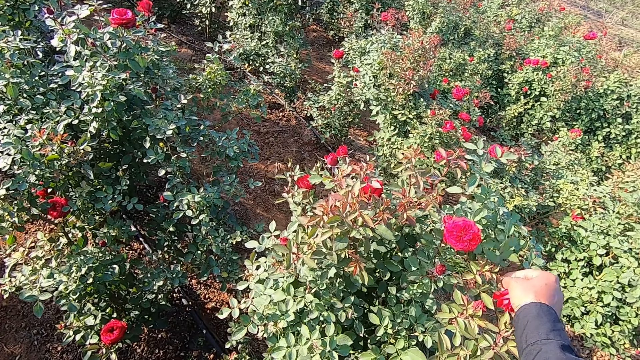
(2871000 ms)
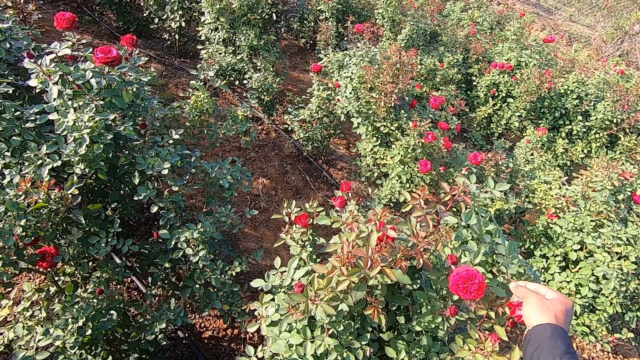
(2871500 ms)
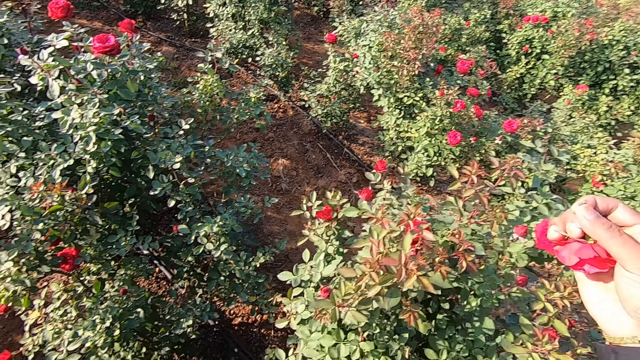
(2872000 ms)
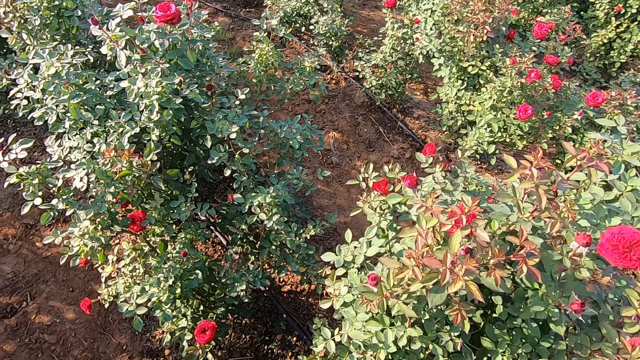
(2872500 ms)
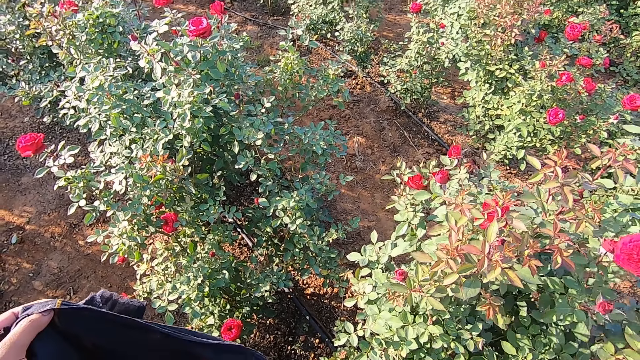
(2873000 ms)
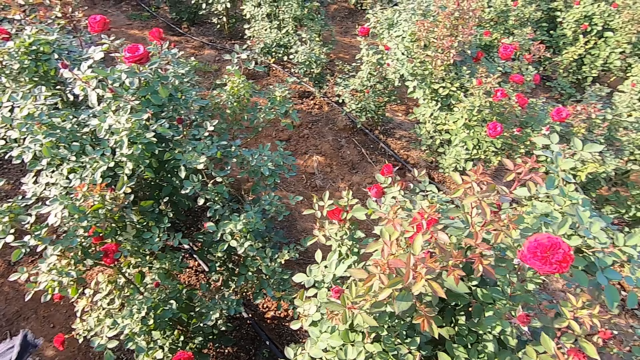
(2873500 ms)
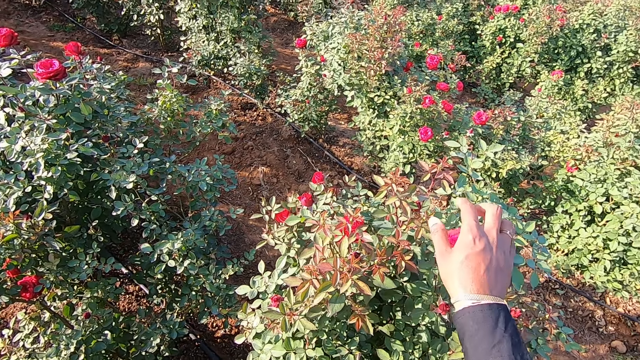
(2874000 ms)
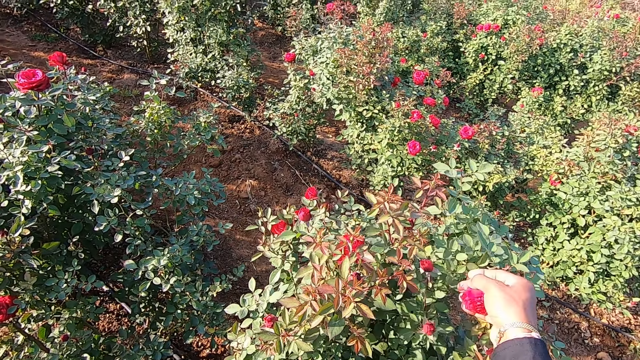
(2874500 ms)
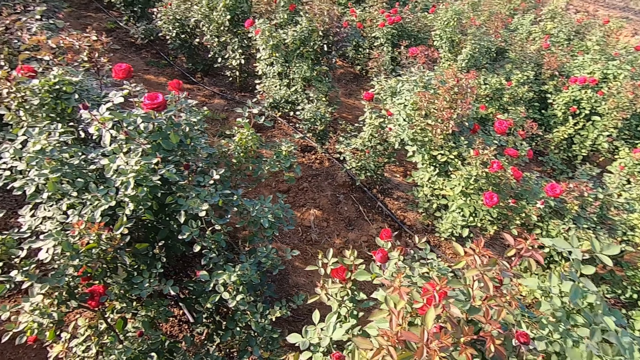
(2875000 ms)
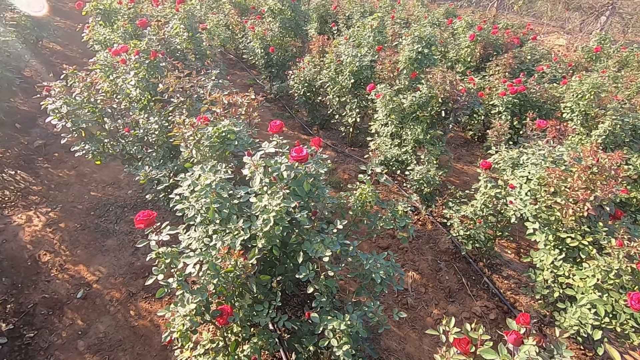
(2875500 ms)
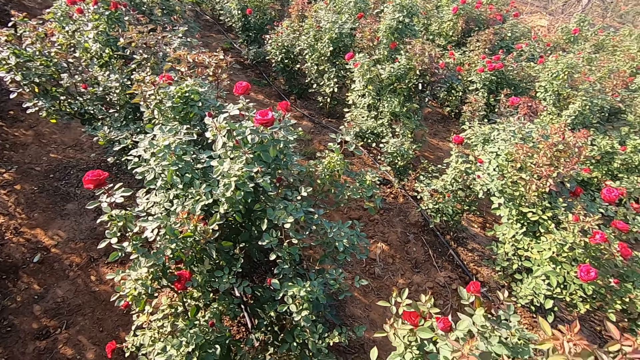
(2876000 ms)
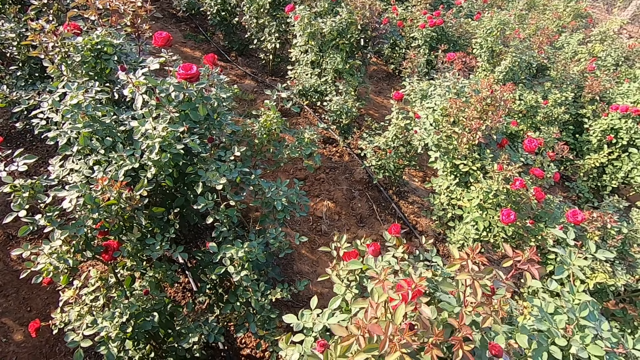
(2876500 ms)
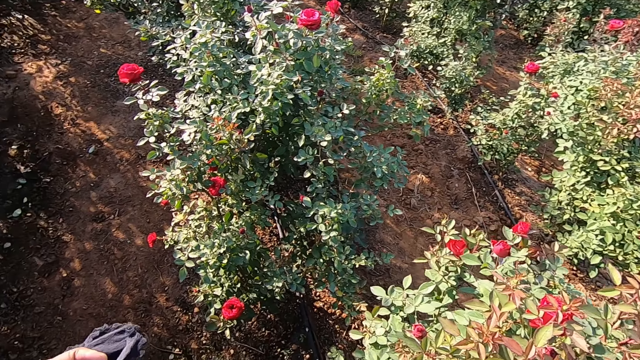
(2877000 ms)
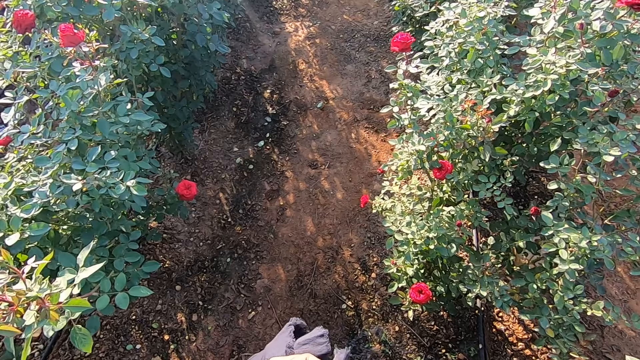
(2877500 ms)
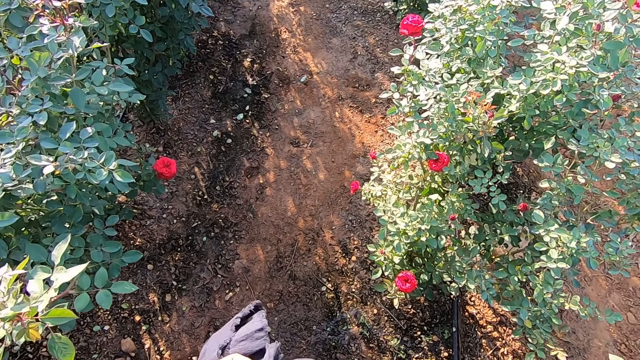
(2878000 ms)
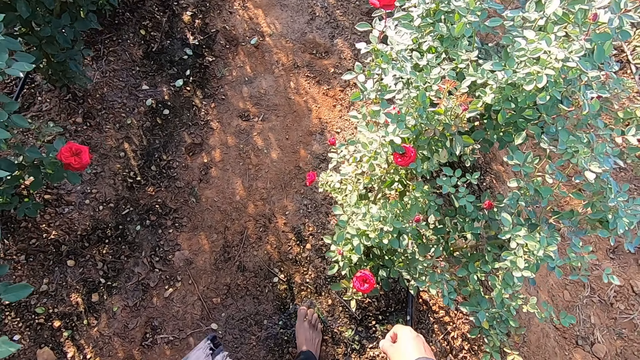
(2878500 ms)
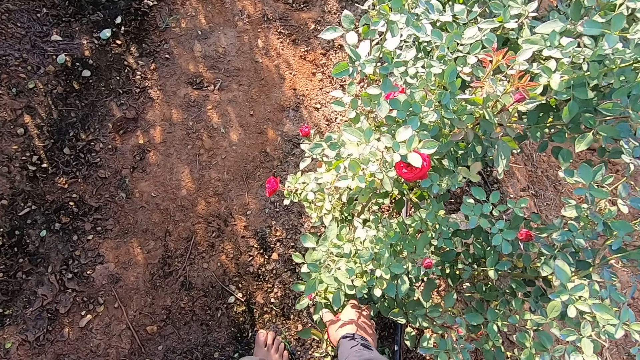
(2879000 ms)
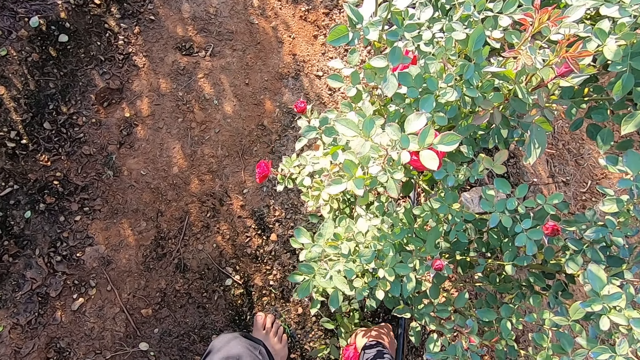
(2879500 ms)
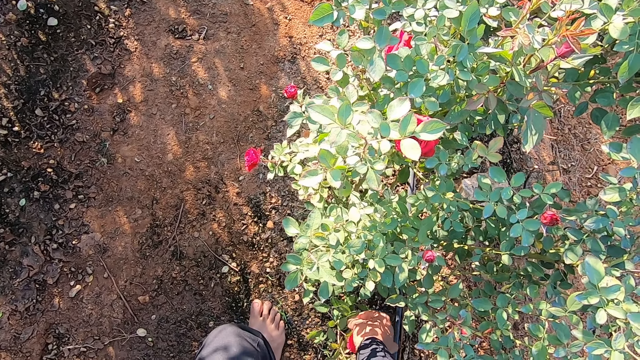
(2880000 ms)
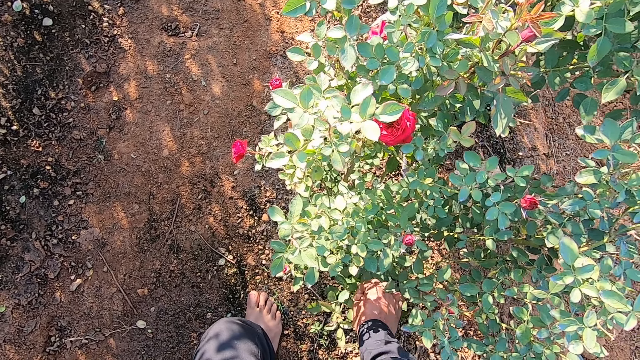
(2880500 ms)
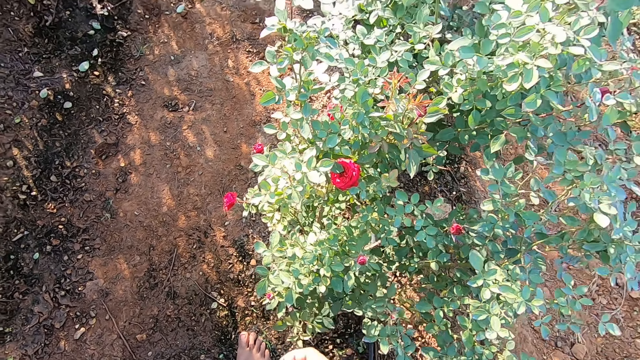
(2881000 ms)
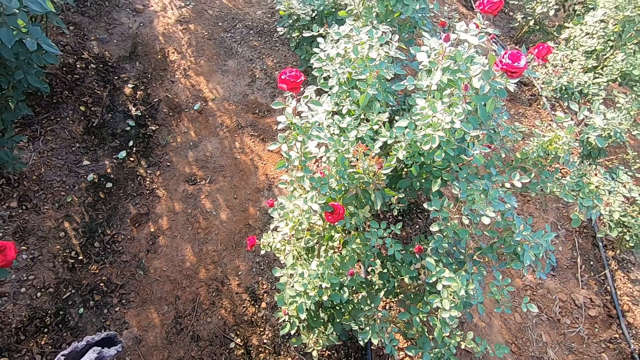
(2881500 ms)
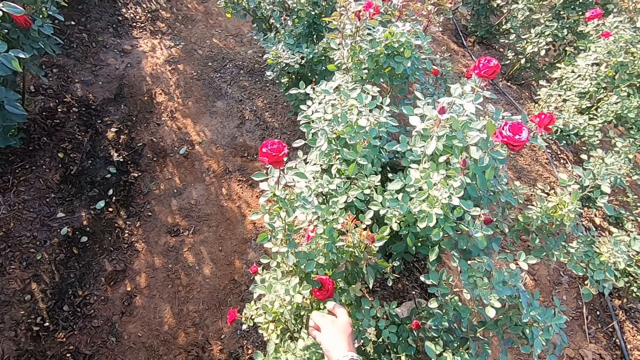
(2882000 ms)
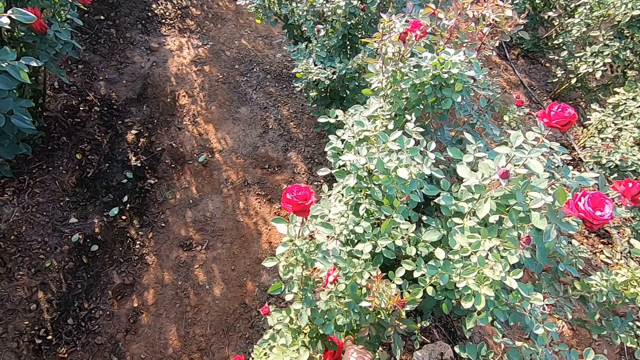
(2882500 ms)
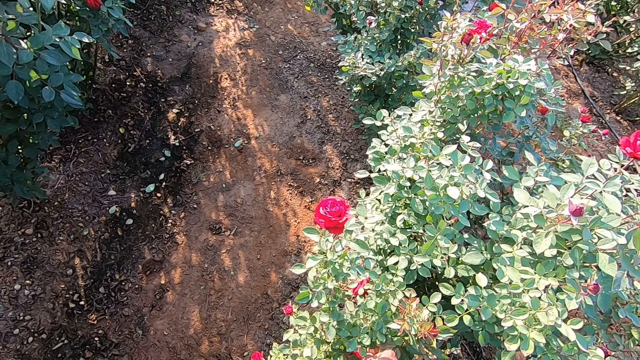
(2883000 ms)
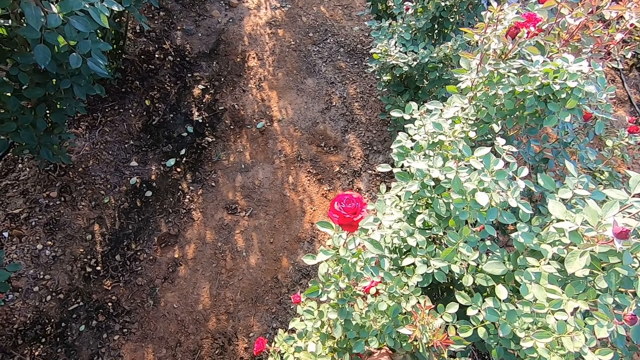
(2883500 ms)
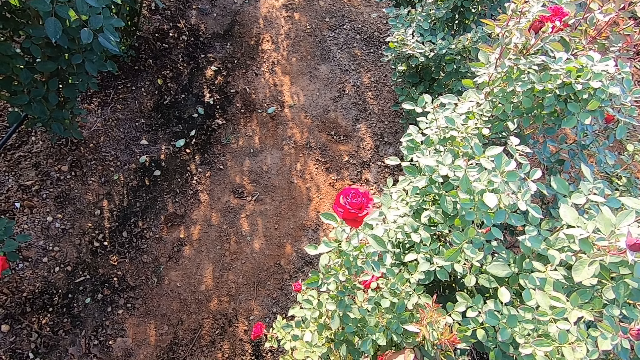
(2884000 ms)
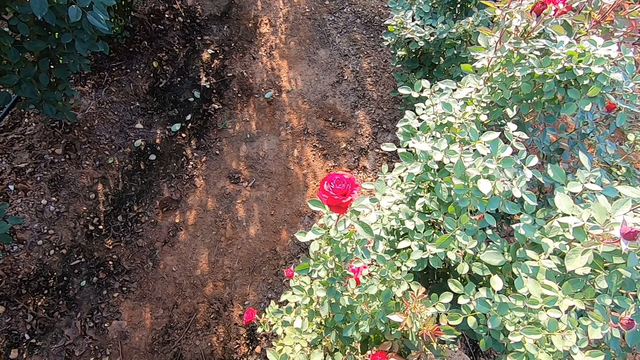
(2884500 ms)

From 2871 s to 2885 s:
The camera wearer picks a flower bud or rose from the plant with his right hand. He puts the rose into the bag. He picks a flower bud from the plant with his right hand. He does this repeatedly.

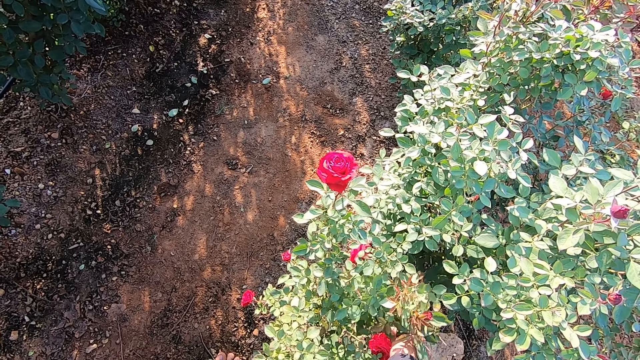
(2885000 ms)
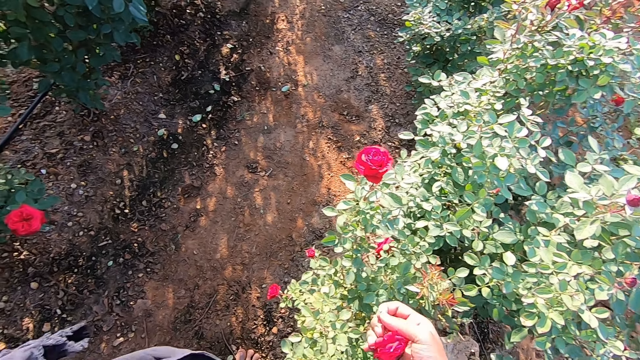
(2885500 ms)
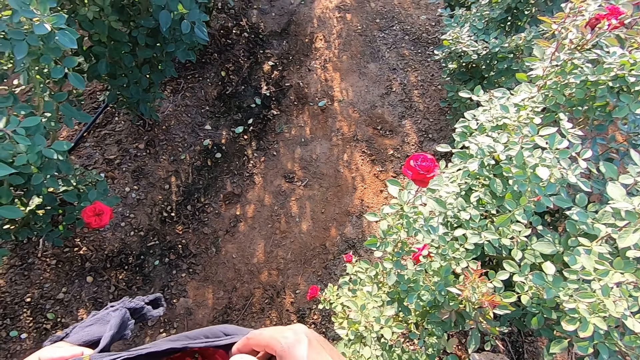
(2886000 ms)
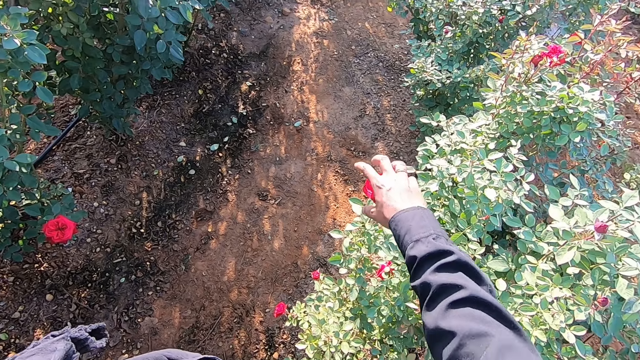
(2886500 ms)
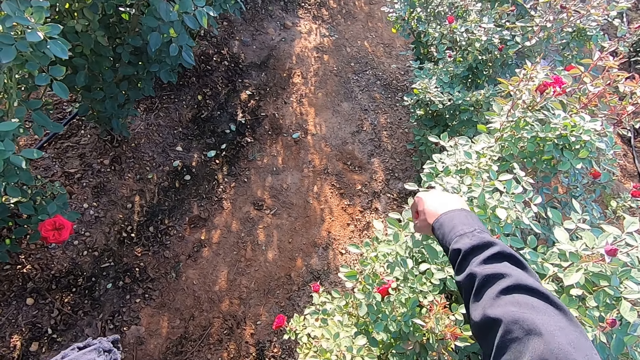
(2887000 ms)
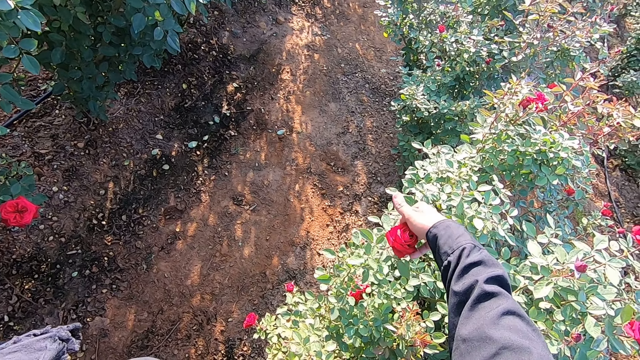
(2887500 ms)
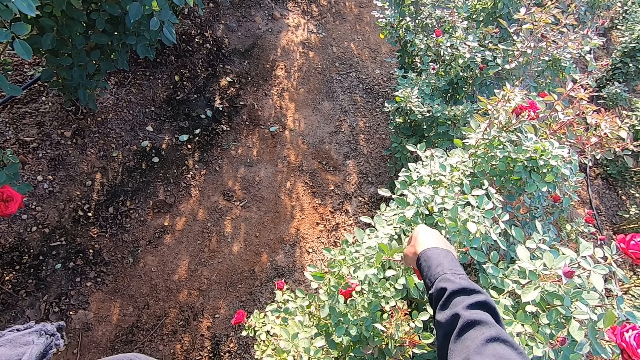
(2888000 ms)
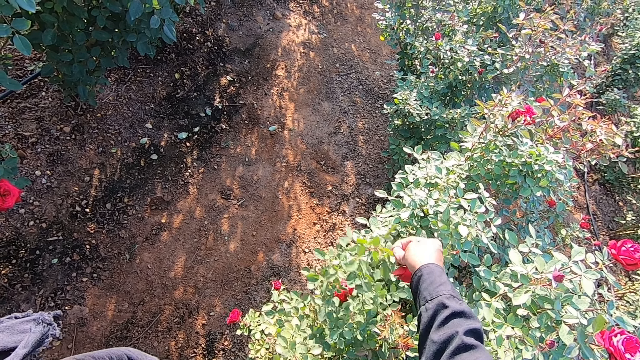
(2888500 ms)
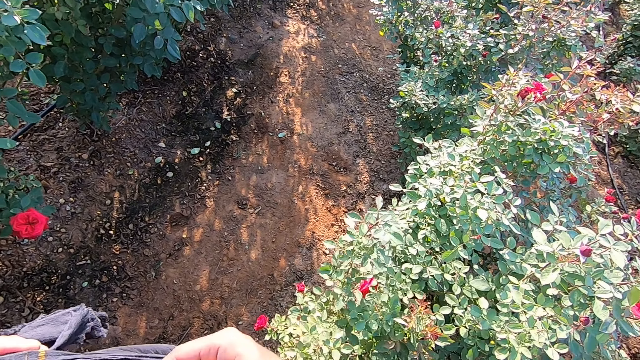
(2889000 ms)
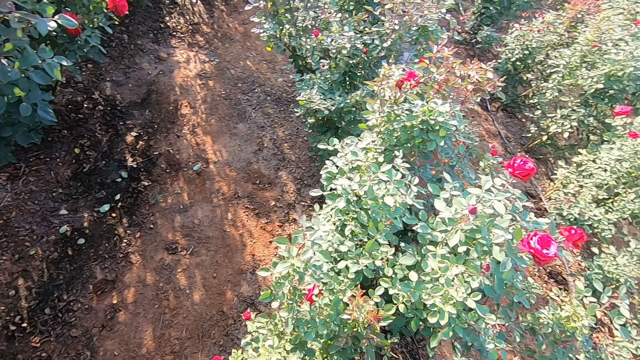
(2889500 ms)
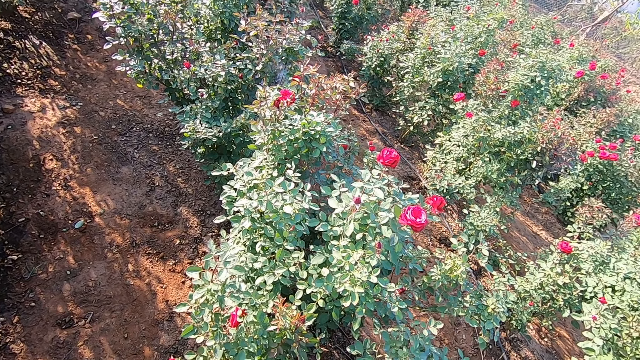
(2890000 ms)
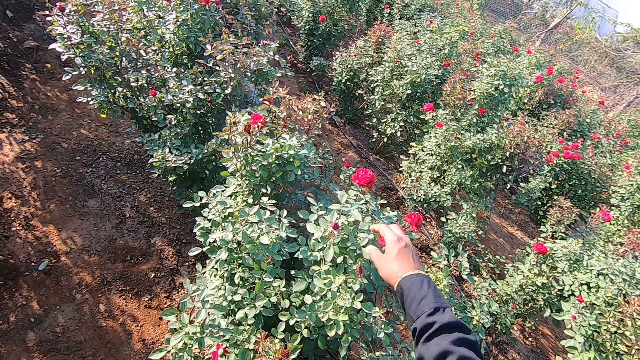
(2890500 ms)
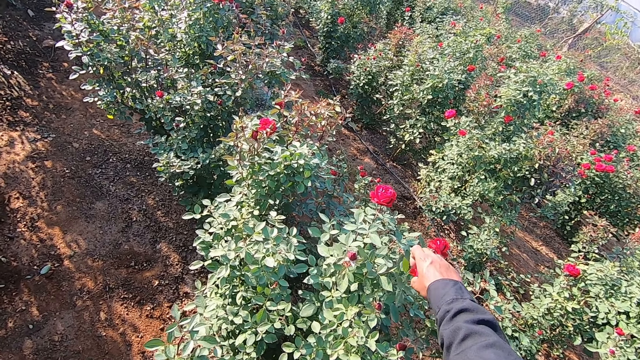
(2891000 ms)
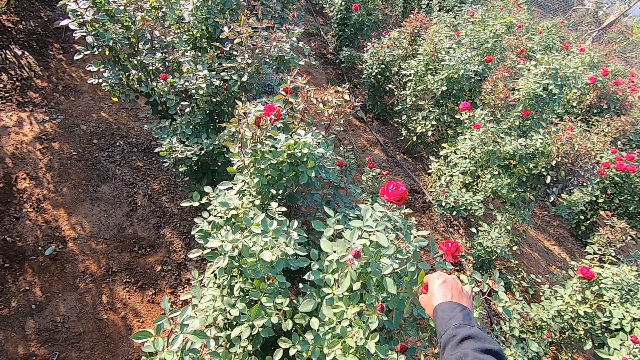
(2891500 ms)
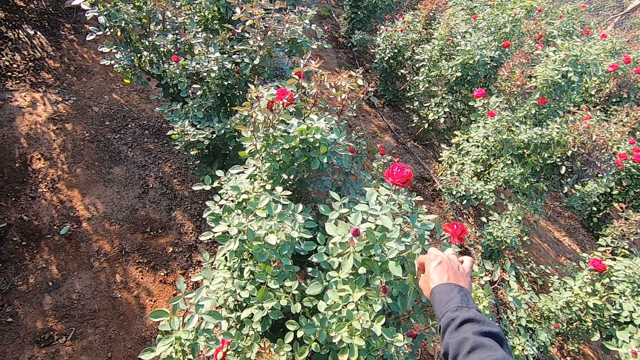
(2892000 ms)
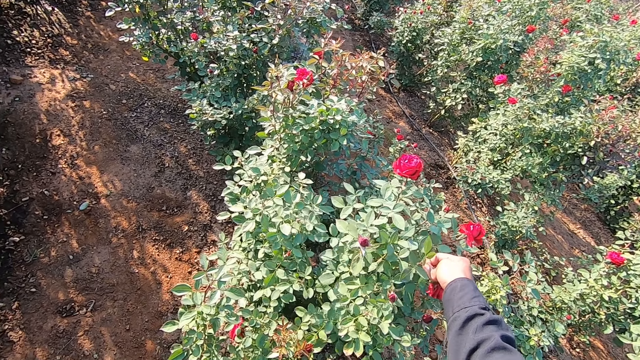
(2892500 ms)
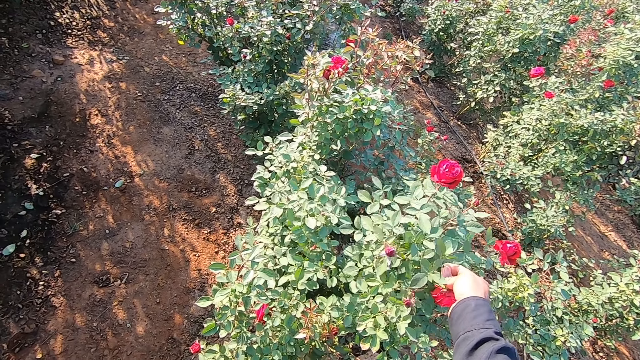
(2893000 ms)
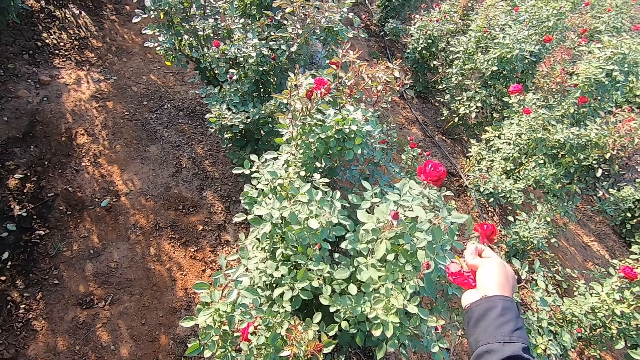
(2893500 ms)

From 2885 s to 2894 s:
The camera wearer puts the flower bud in the bag in his left hand with his right hand. He picks a flower bud from the plant with his right hand. He puts the flower bud in the bag in his left hand with his right hand. He picks a flower bud from the plant with his right hand.
